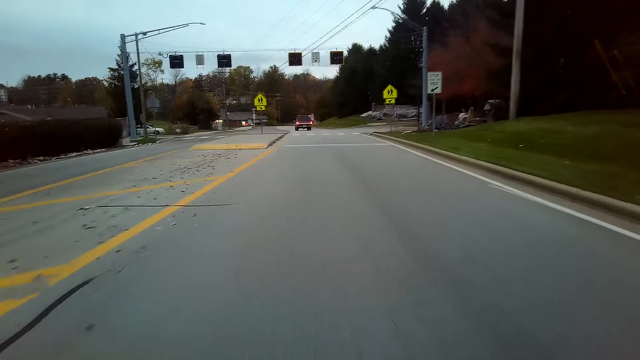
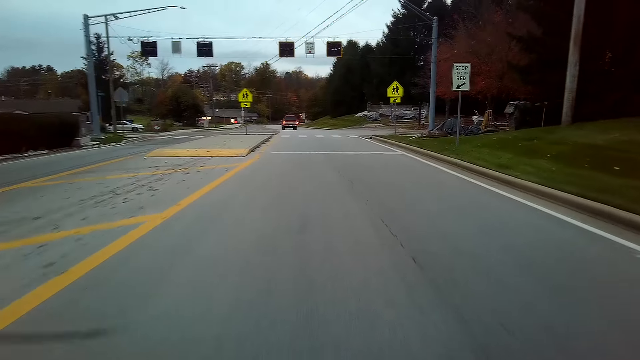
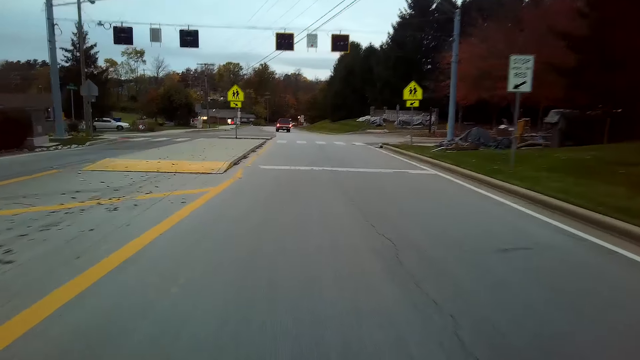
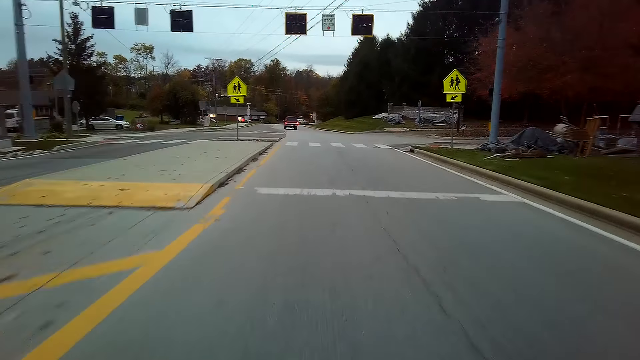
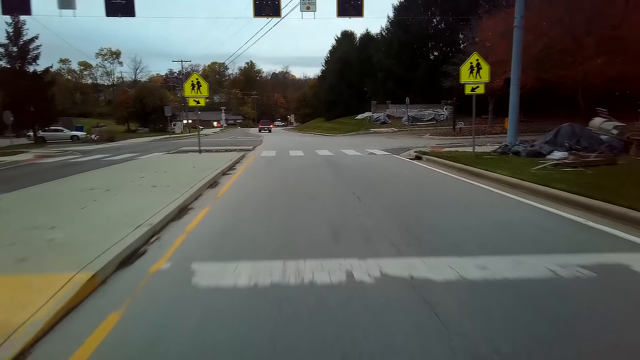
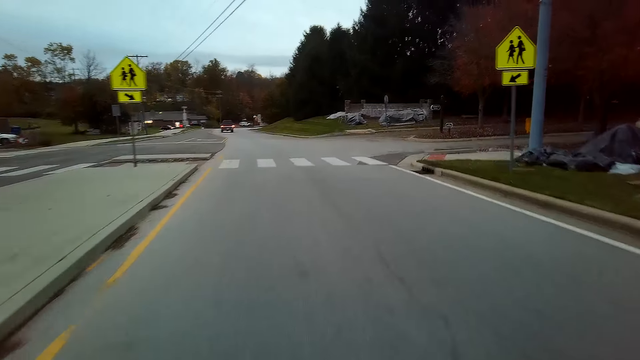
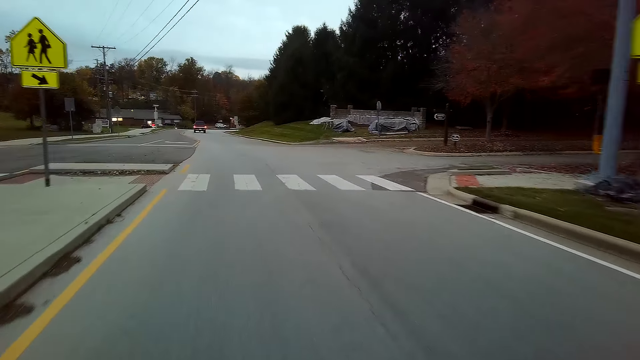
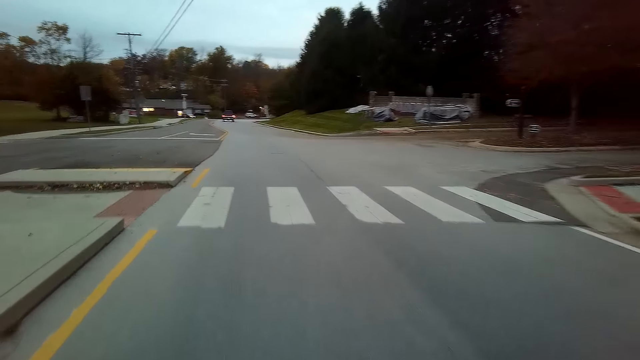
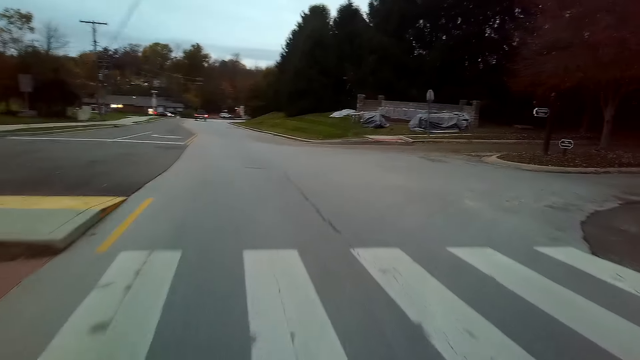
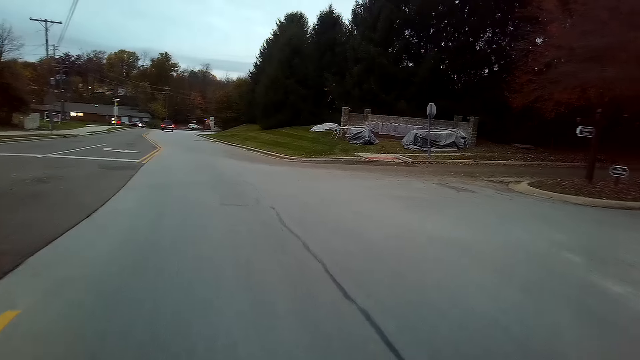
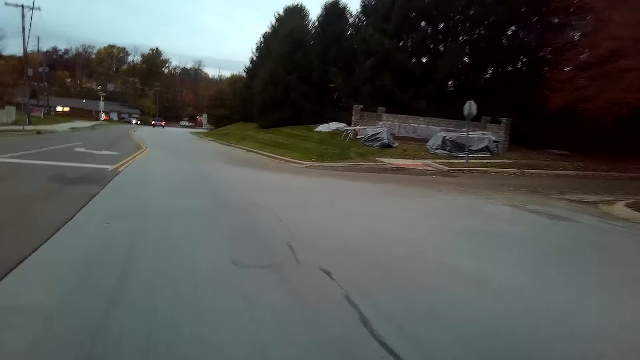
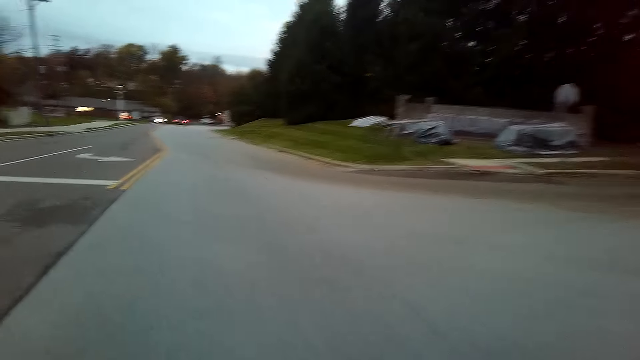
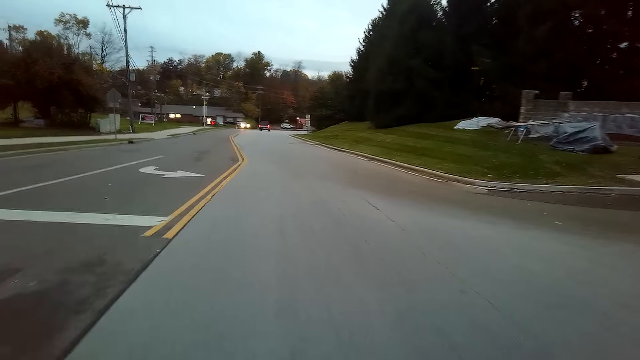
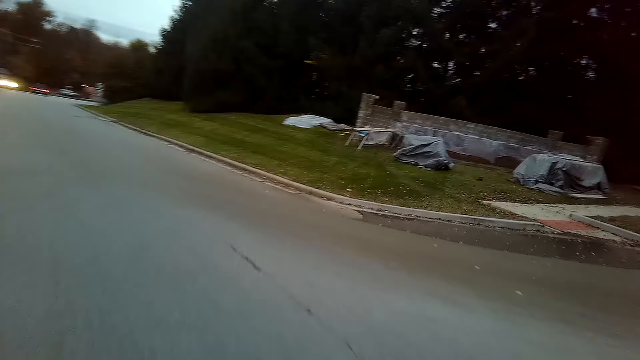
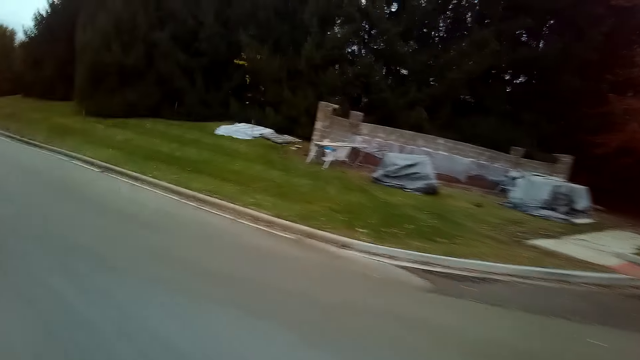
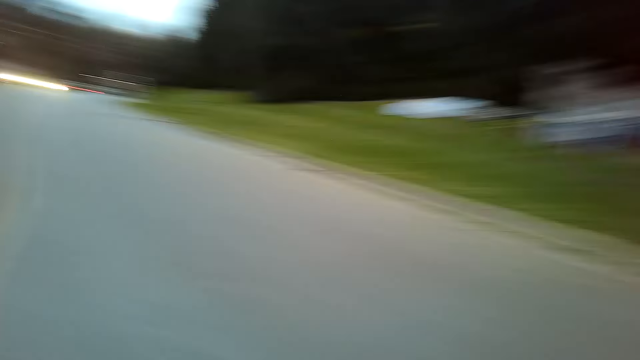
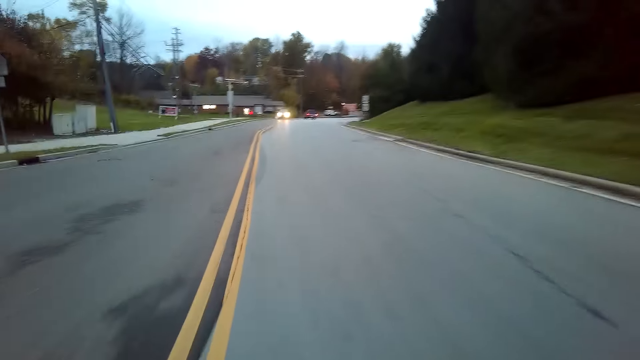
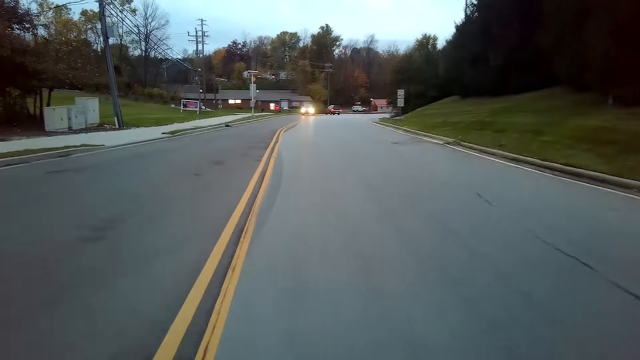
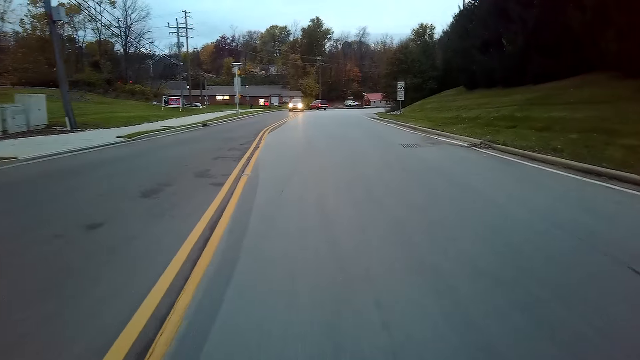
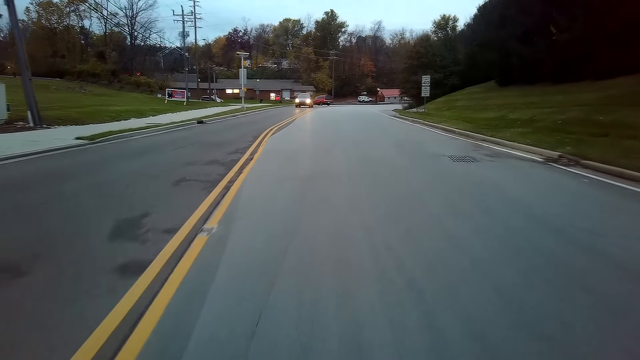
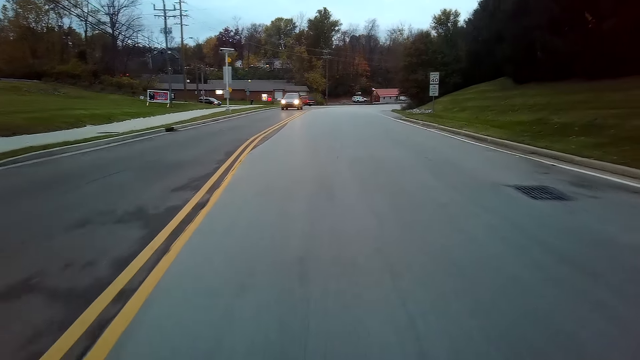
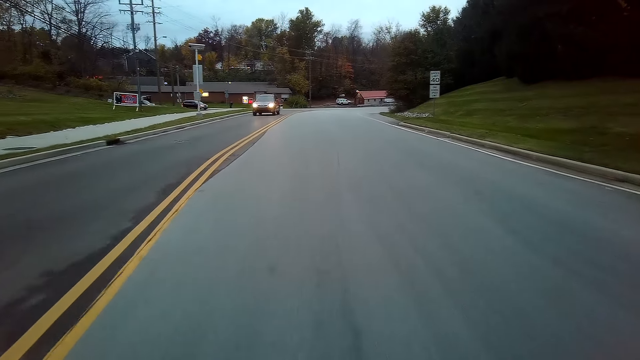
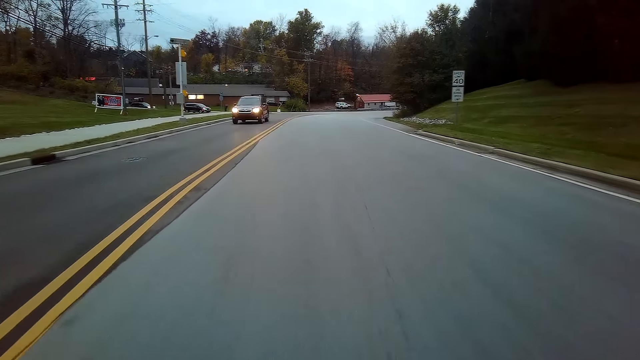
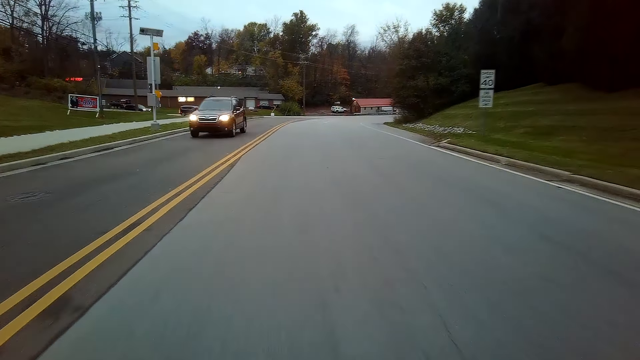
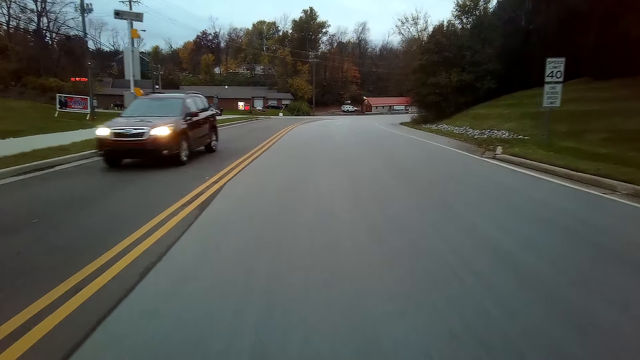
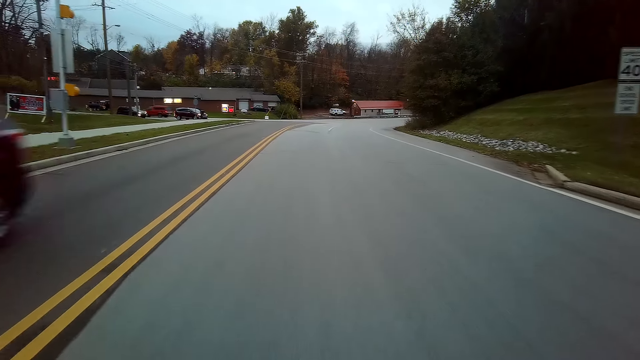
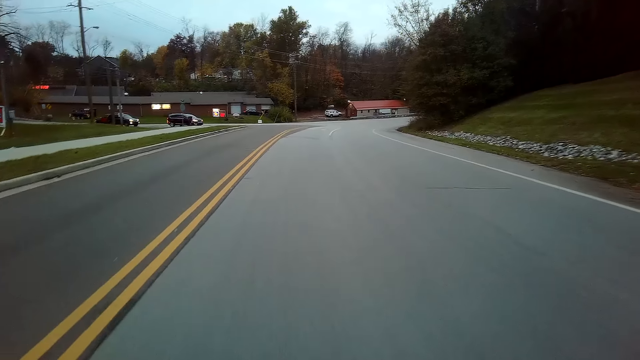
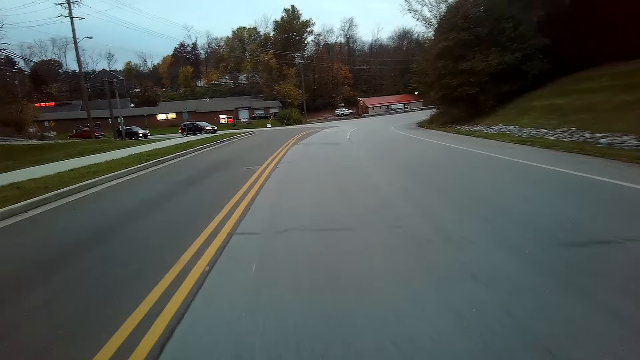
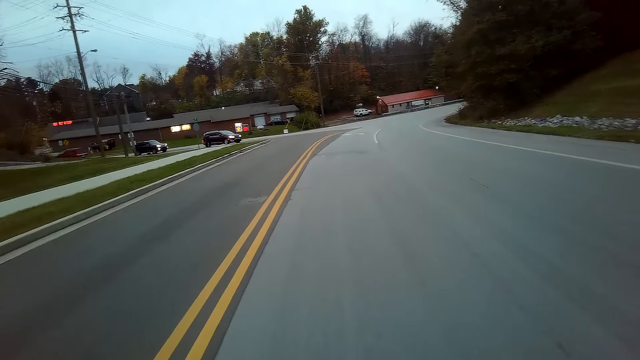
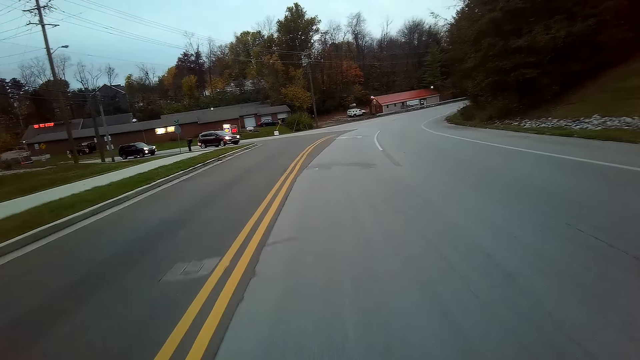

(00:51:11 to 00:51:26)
The camera wearer looks at the right side of the road. They ride a bicycle on the tarmac road.

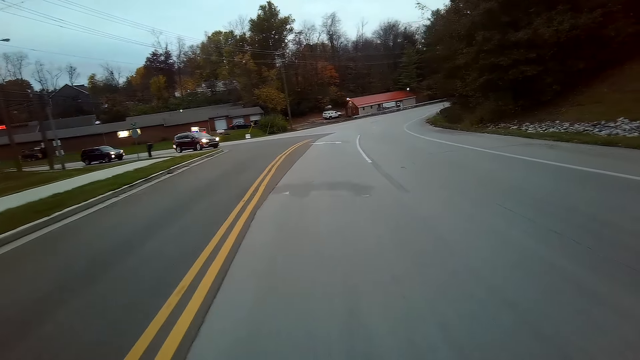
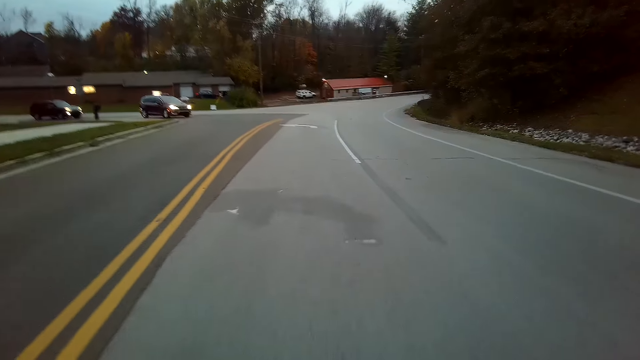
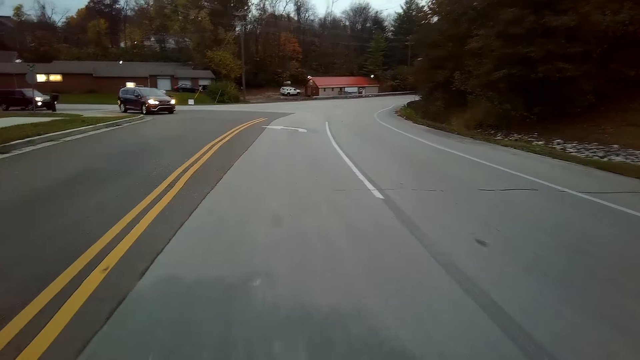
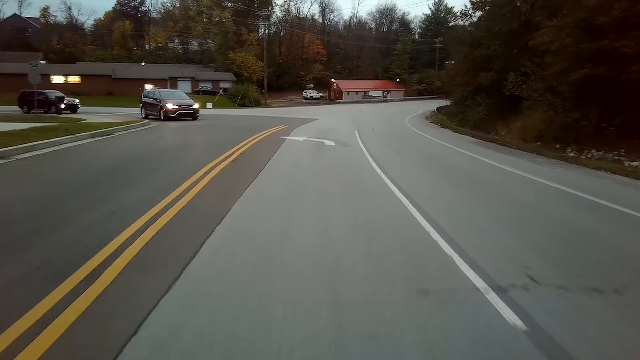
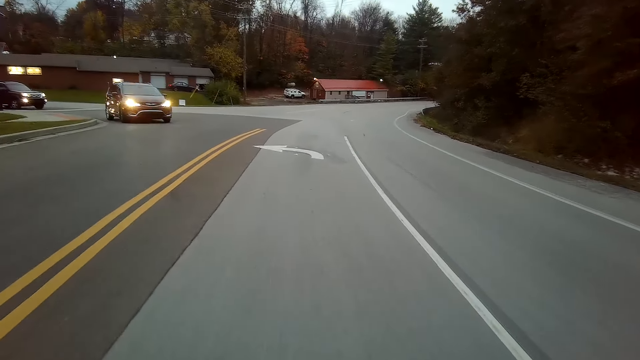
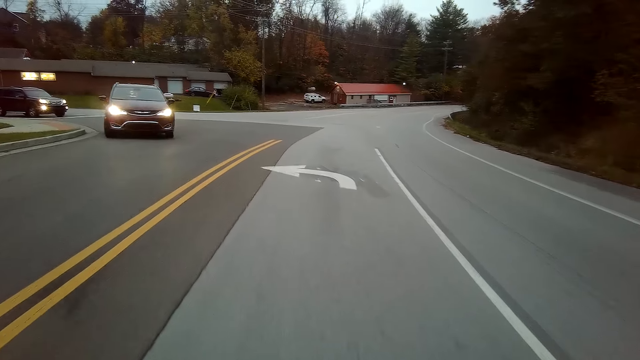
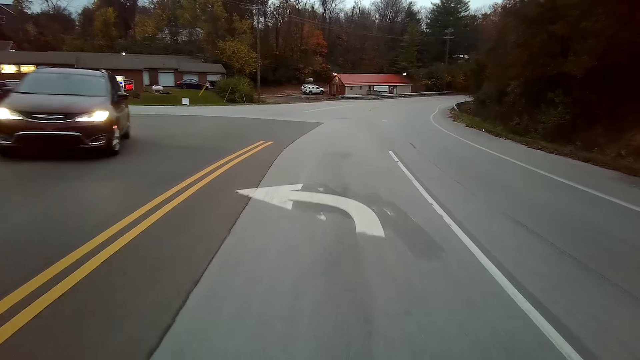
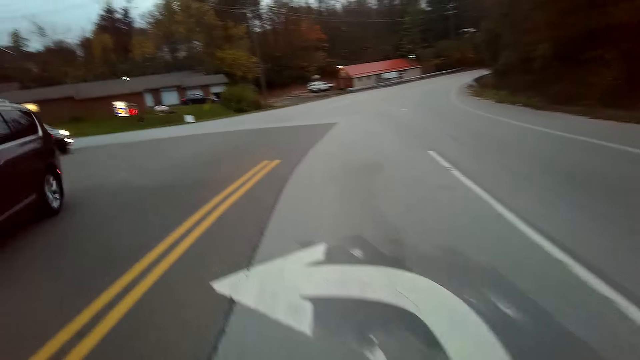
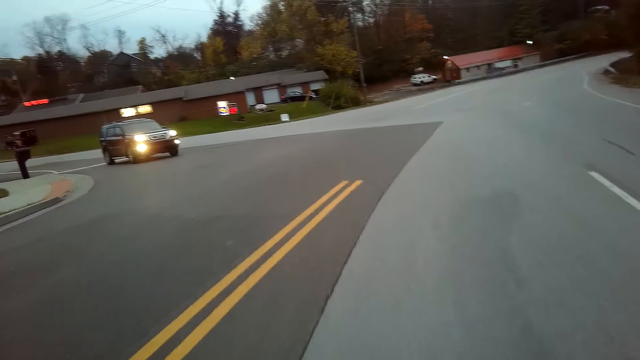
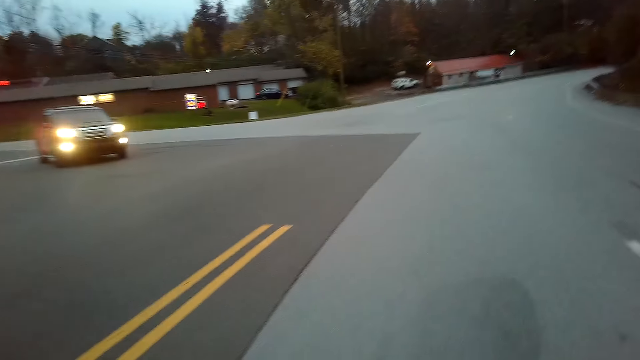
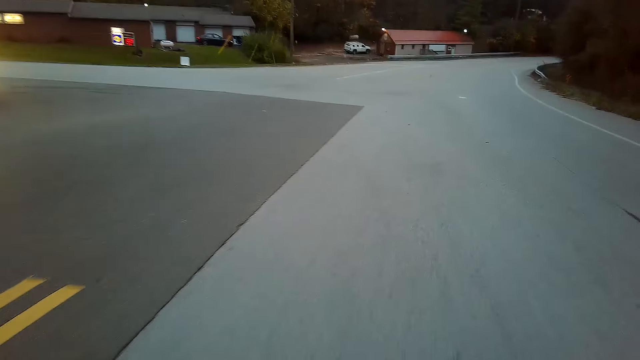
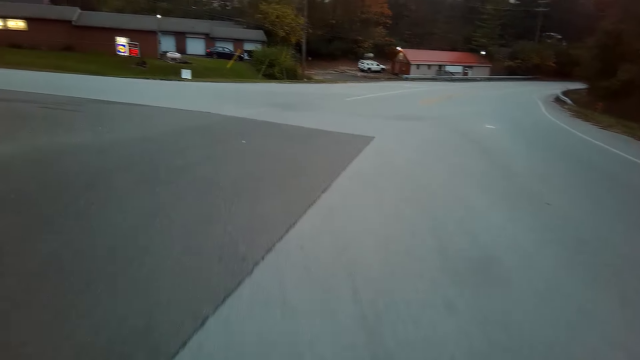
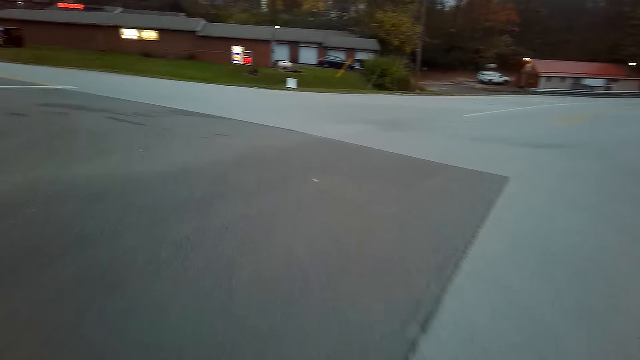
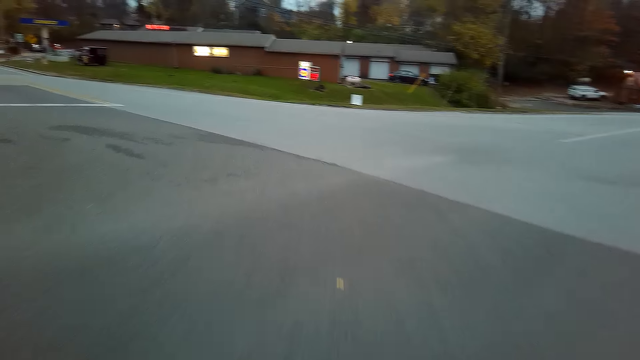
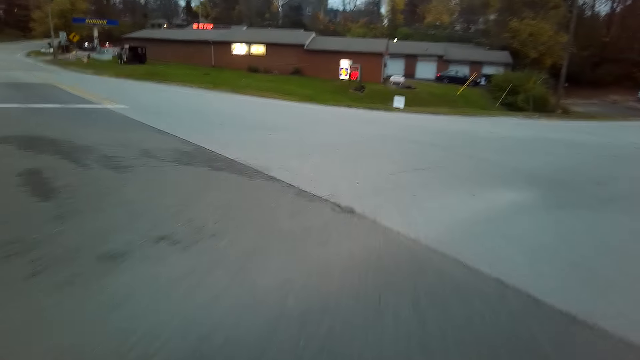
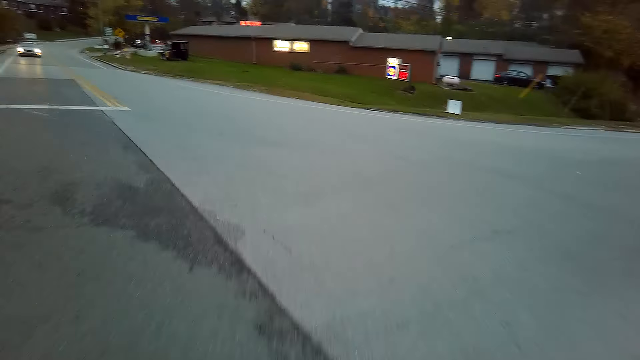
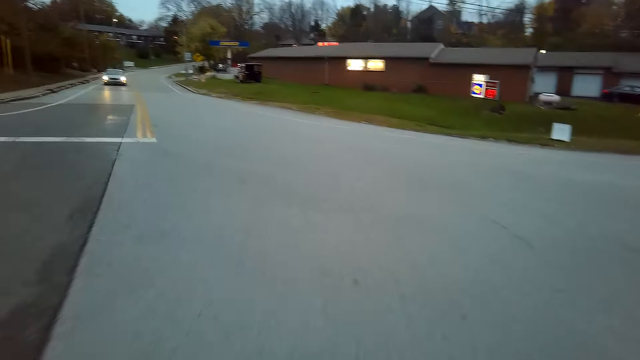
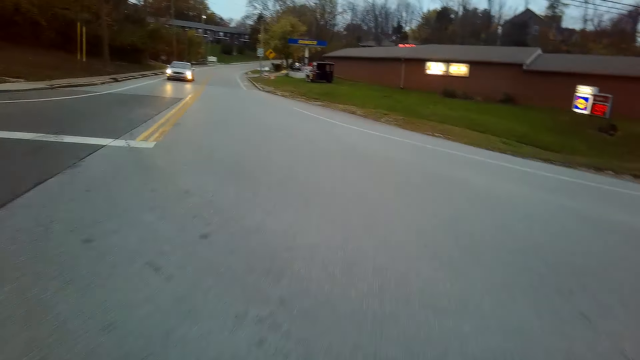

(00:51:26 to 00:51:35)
The camera wearer turns left on the road.
